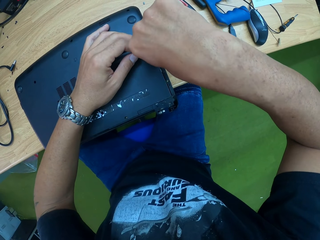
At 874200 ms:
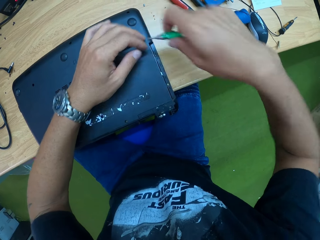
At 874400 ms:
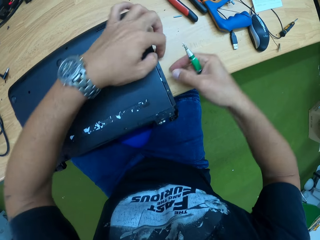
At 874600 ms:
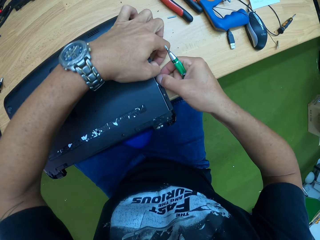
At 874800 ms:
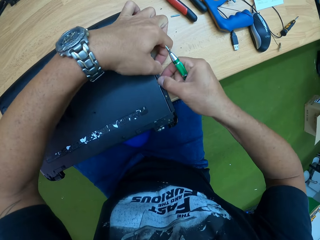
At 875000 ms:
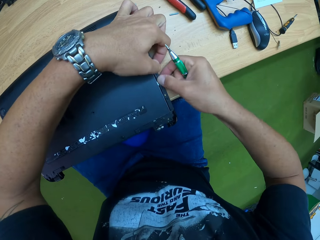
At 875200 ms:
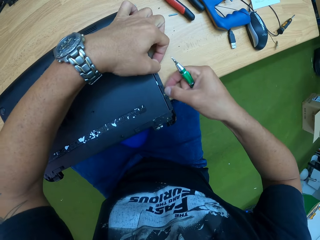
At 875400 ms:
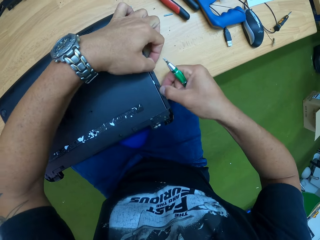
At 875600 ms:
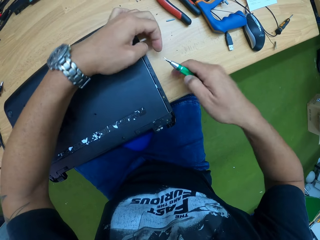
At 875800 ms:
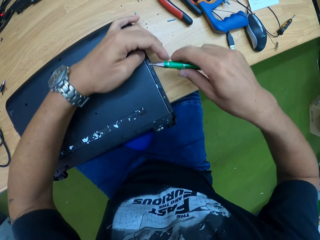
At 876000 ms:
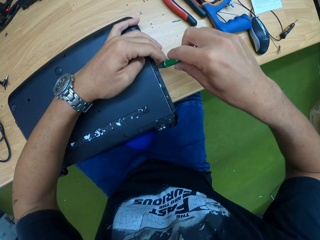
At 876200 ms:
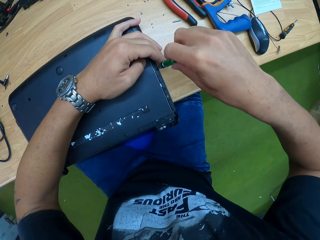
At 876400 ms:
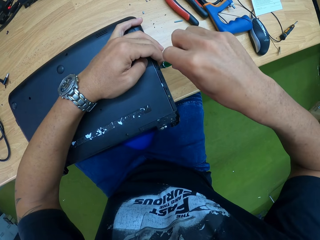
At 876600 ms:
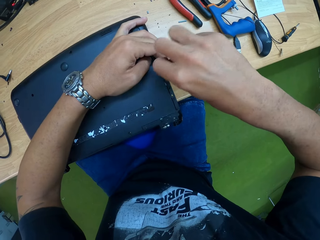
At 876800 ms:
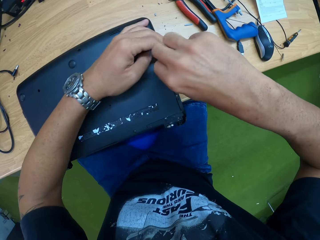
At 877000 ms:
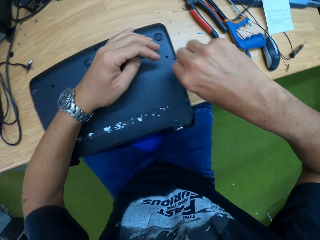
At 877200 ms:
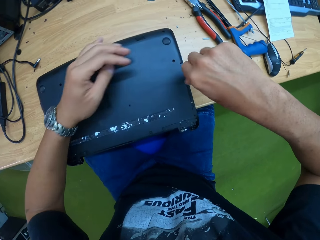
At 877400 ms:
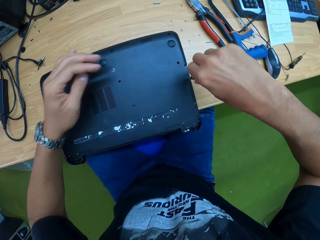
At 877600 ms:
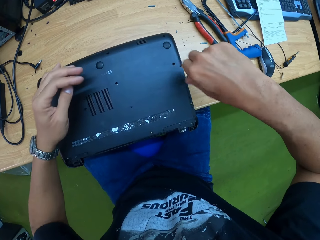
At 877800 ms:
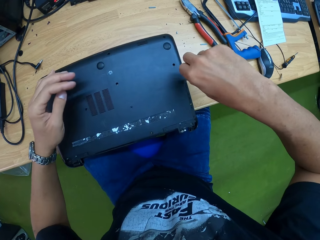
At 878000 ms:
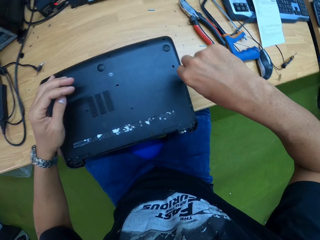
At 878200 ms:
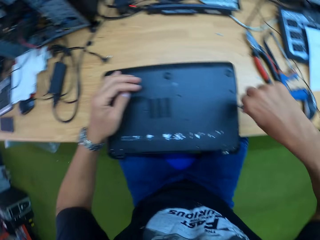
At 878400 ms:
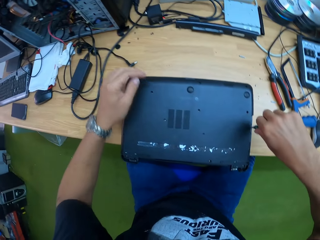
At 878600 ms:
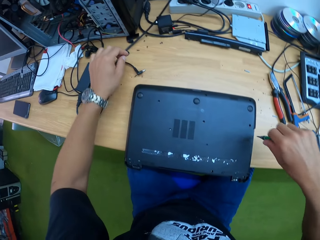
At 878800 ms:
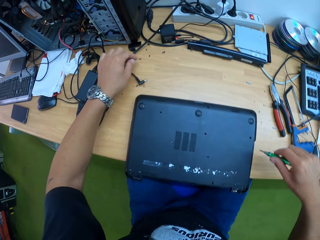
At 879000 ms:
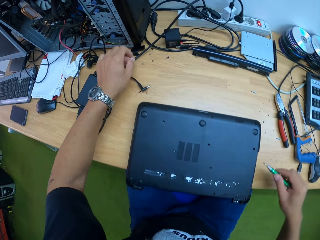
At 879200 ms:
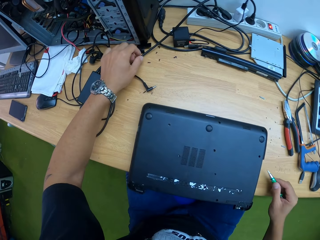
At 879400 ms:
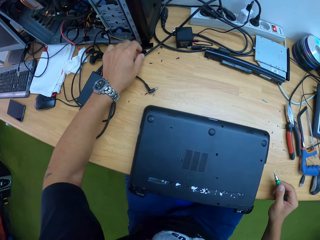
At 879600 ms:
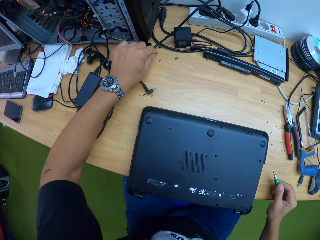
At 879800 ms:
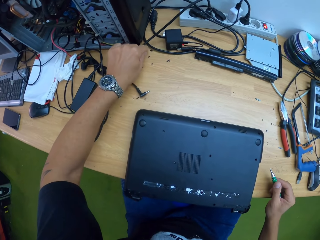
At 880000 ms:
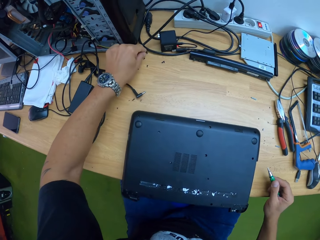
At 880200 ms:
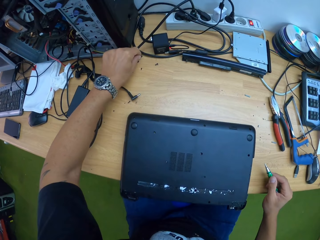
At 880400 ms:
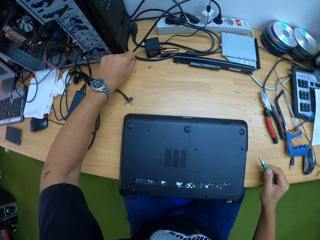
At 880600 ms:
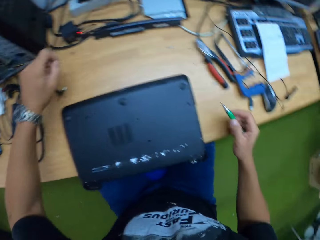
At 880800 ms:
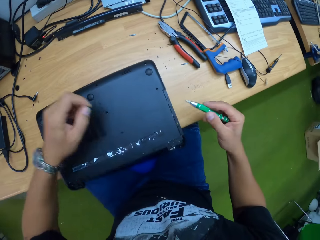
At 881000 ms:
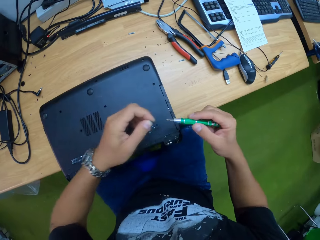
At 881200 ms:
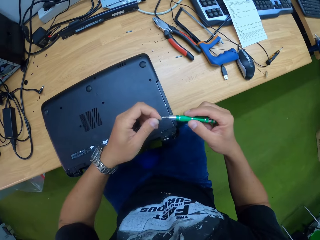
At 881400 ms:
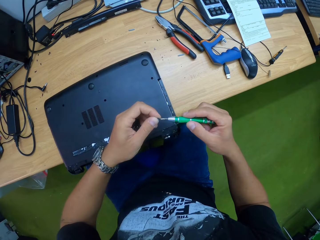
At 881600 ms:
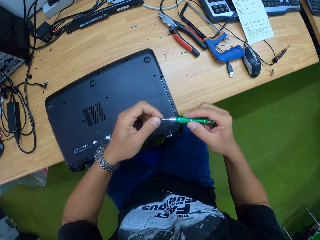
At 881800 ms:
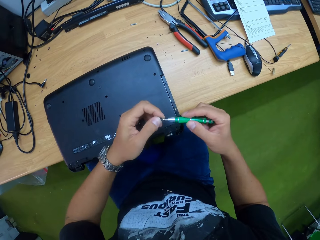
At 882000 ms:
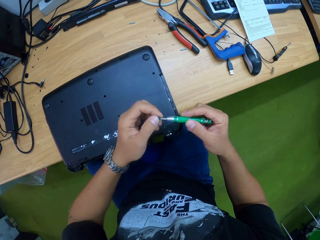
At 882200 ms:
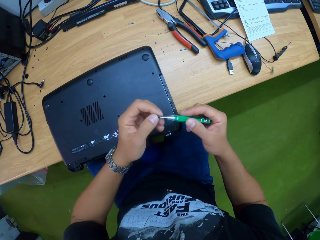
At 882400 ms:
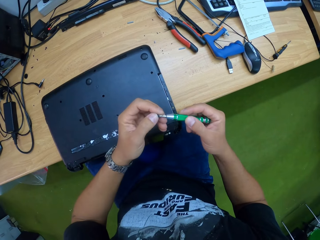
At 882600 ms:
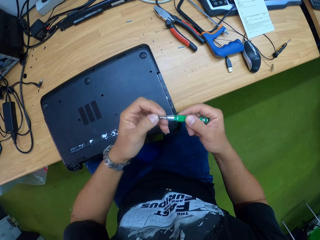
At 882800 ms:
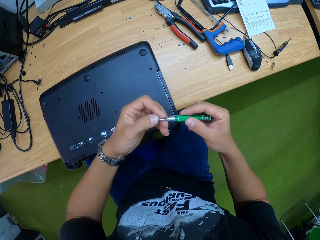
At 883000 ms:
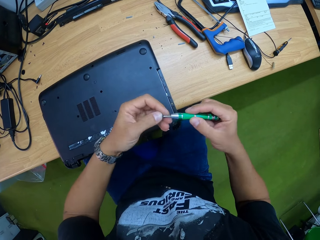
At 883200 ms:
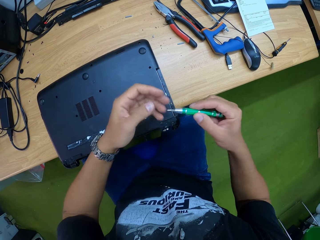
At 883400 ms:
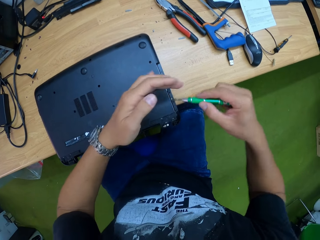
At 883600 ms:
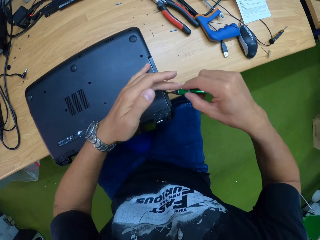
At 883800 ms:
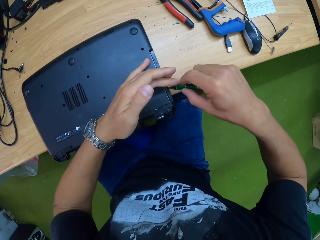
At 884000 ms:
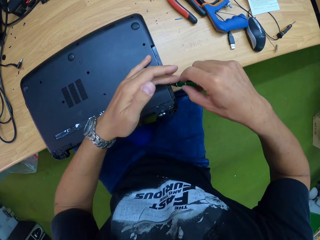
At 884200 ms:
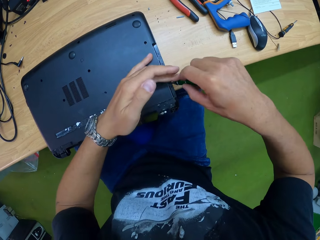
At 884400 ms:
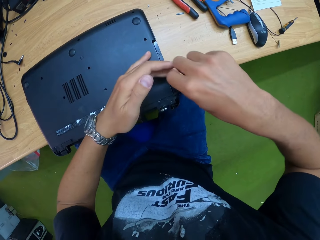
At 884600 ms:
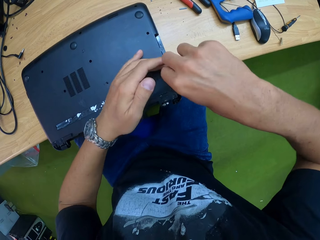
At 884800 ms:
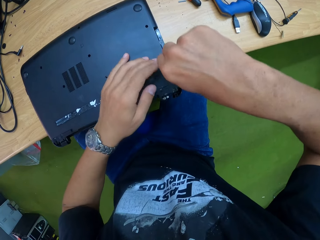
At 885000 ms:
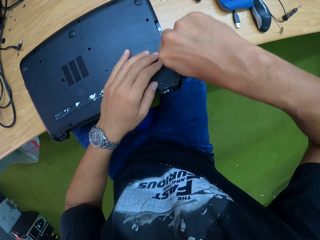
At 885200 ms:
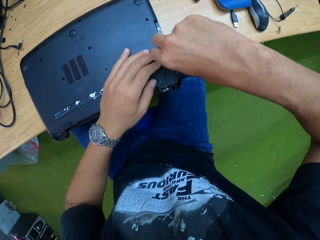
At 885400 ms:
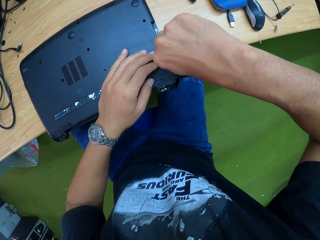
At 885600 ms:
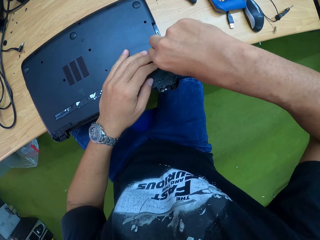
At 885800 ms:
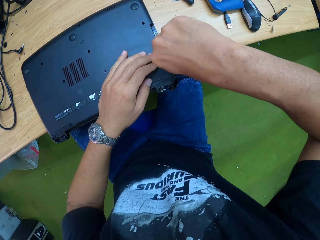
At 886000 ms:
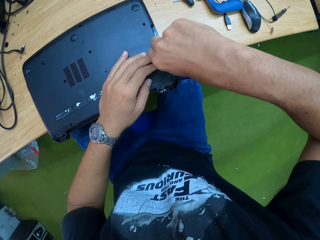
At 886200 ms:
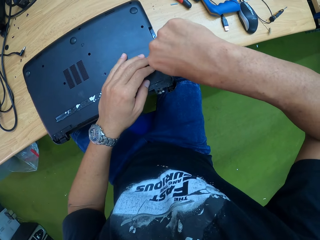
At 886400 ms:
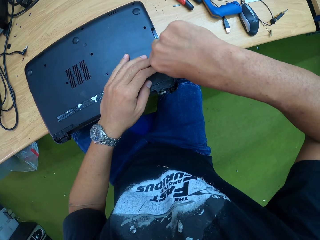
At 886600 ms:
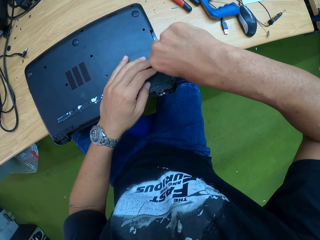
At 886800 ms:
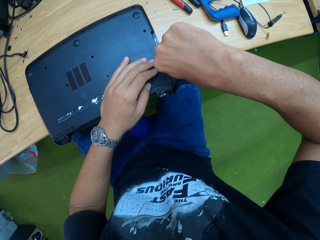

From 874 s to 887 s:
The camera wearer presses the laptop parts together with his hands. He screws the laptop on the table with the screwdriver in his right hand. He collects a screw. He picks the screwdriver on the table with his left hand. He attaches the screw in his left hand to the tip of the screwdriver in his right hand. He screws the laptop on the table with the screw on the screwdriver in his right hand.

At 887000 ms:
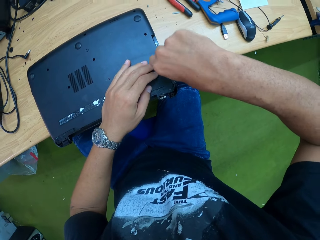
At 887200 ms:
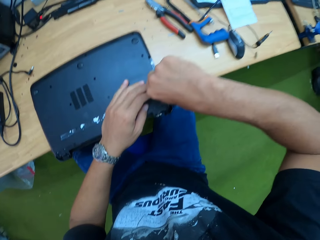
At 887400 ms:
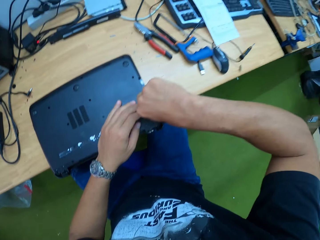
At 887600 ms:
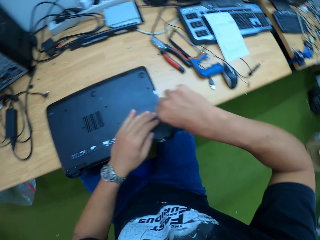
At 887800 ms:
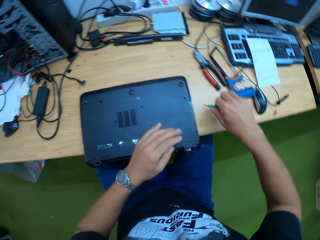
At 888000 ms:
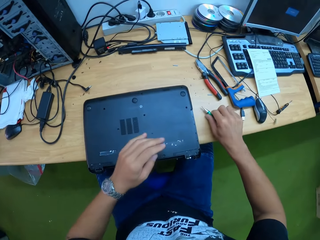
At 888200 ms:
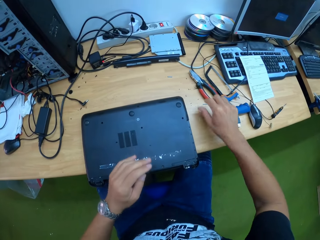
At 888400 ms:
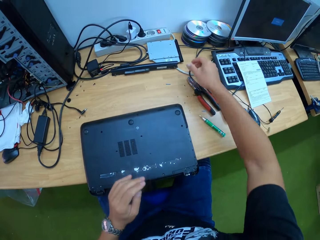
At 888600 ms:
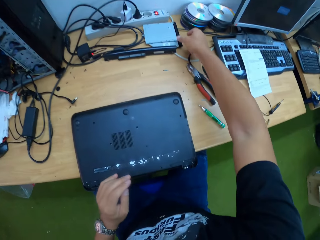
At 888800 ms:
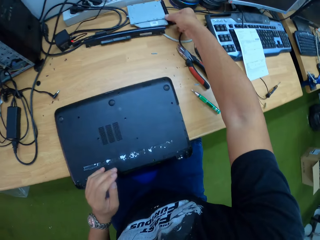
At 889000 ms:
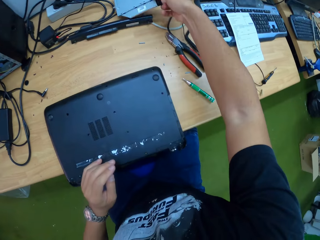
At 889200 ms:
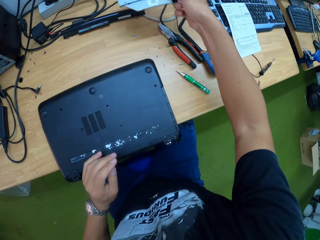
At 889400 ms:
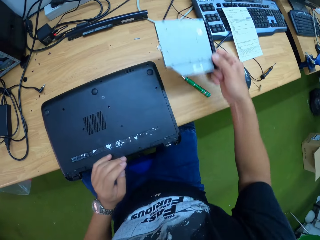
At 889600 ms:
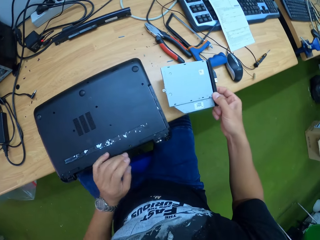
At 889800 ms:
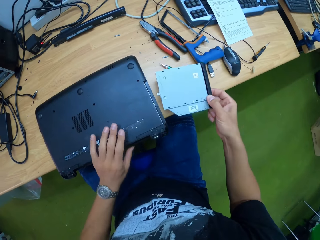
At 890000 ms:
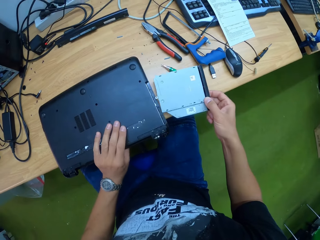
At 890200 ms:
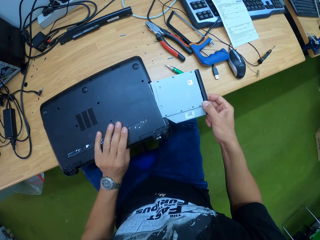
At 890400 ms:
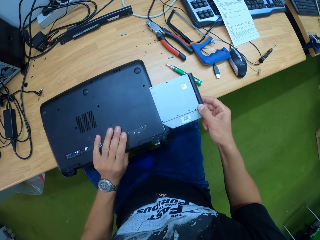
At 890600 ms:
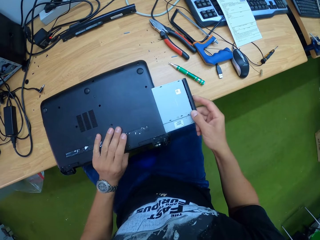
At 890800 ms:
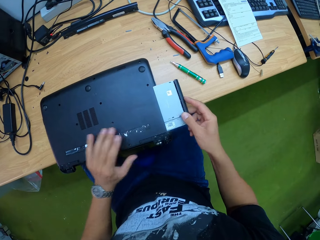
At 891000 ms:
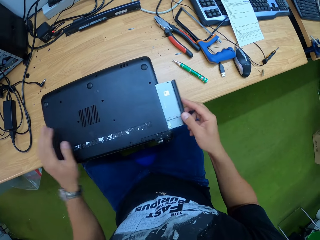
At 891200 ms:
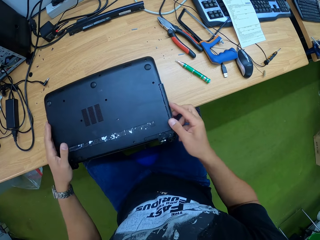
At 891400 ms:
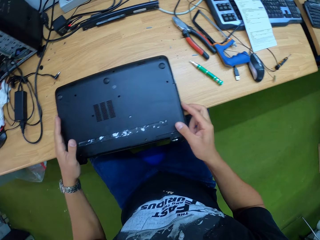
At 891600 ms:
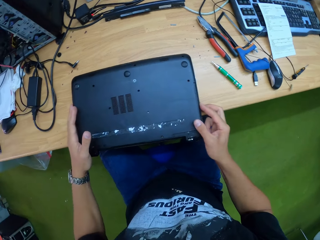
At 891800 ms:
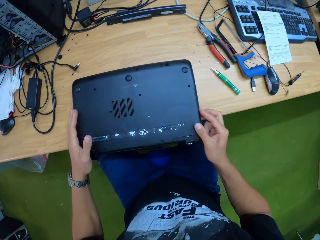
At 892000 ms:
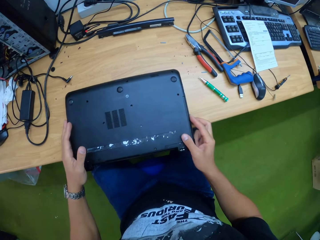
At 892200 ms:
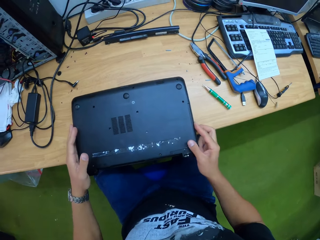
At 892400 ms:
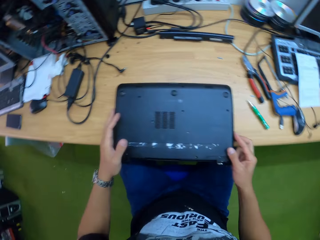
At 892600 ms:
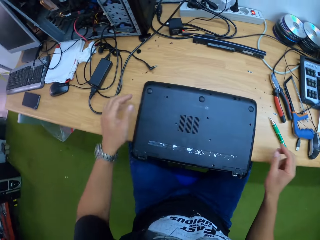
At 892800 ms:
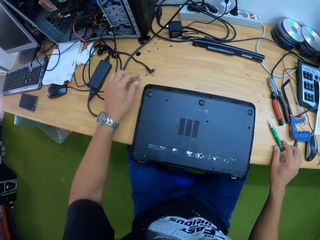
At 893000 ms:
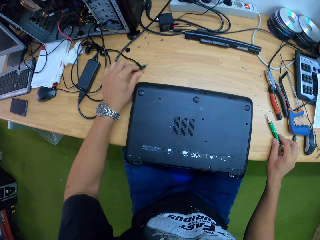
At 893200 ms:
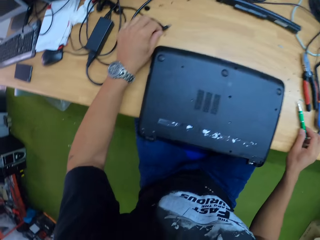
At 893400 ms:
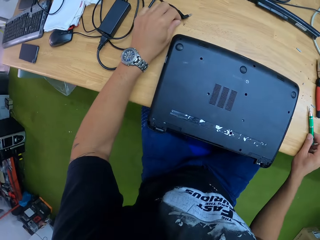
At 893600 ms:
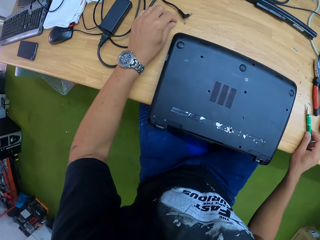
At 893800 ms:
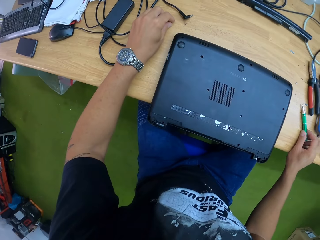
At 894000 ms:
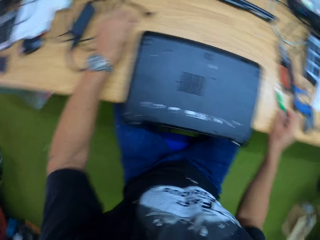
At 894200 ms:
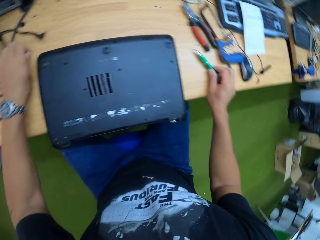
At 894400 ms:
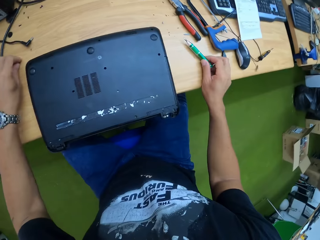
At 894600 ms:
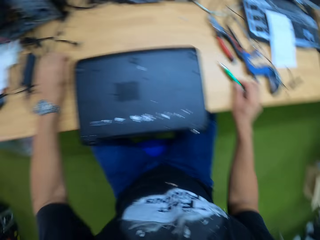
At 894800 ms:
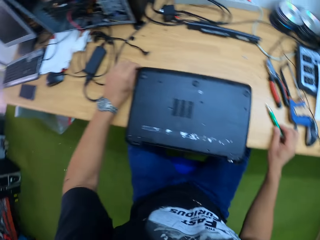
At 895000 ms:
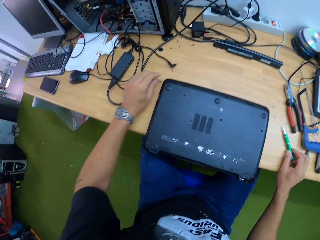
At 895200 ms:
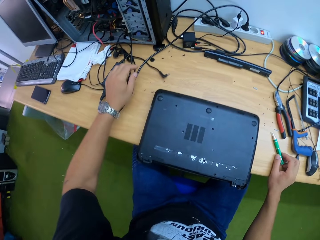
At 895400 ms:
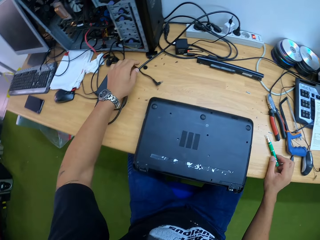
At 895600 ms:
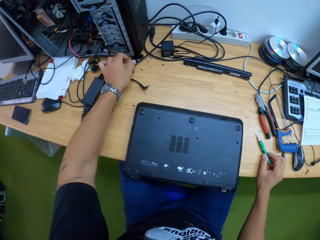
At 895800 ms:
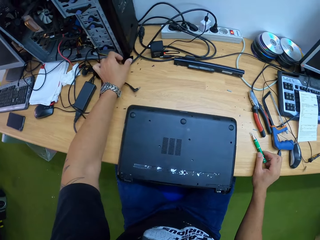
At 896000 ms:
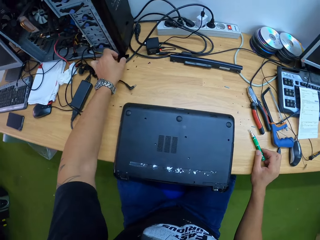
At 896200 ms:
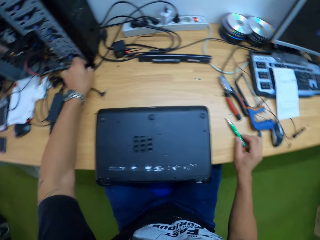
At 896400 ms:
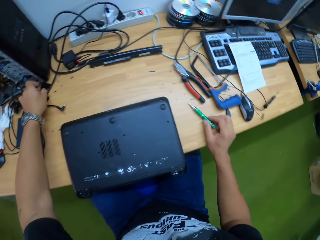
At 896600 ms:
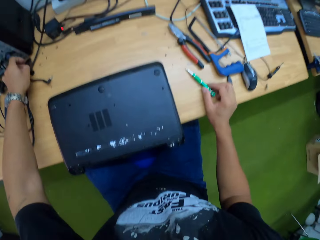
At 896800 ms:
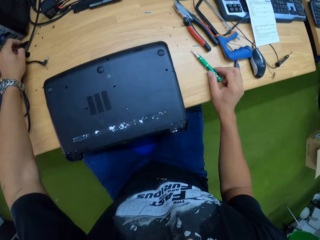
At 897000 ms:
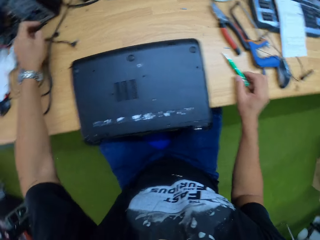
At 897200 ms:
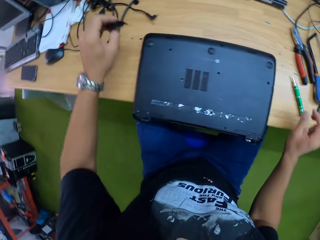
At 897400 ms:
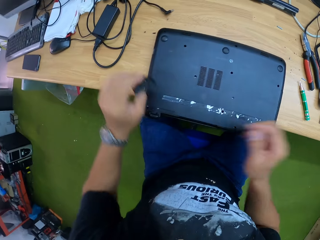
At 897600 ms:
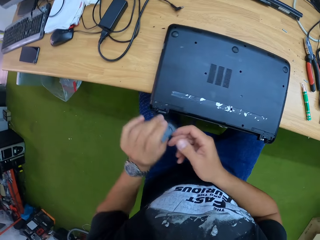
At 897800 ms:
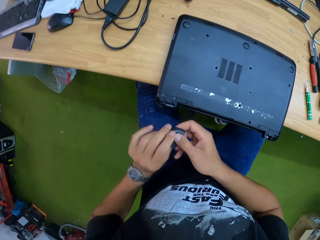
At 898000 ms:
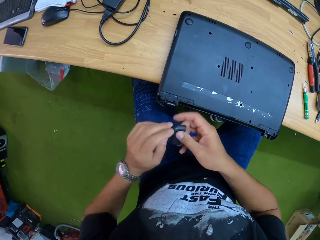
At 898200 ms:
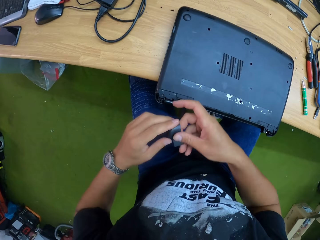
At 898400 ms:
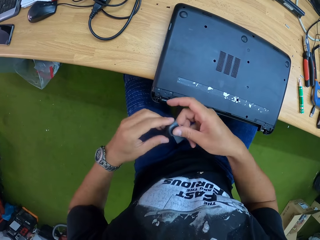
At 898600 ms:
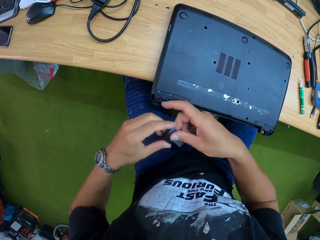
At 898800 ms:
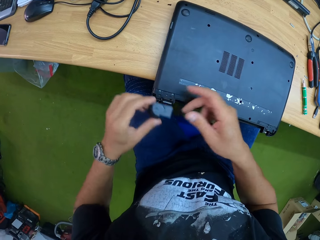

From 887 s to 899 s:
The camera wearer drops the screwdriver in his right hand on the table. He picks a hard drive on the table with his right hand. He puts the hard drive in his right hand into the laptop on the table with his left hand on the laptop. He holds the screwdriver. He picks a screw. He touches the screwdriver on the table with his right hand. He touches the screw on the table with his left hand. He drops the screw. He removes his hand from the screwdriver. He picks a plastic cover on the table with his left hand. He fixes the cover on the laptop.
